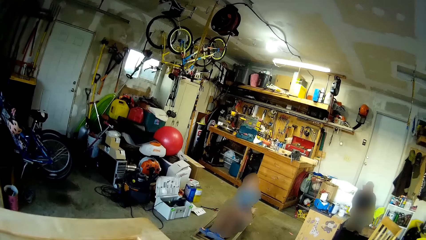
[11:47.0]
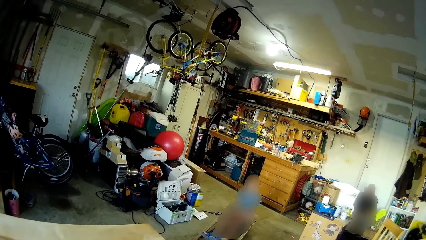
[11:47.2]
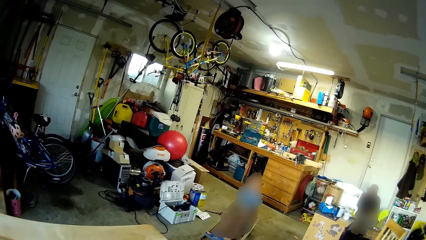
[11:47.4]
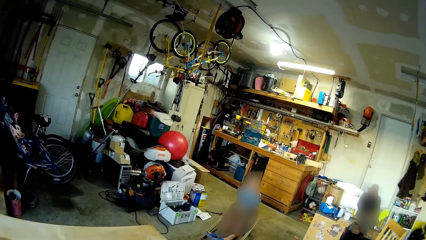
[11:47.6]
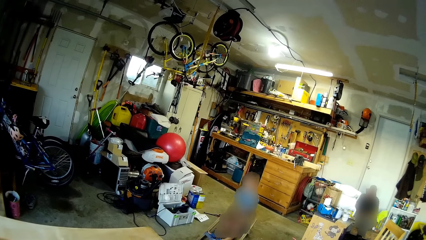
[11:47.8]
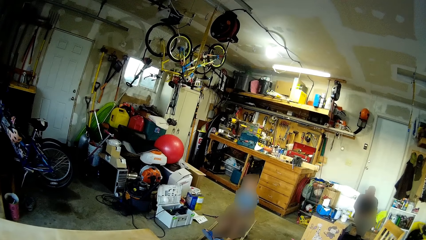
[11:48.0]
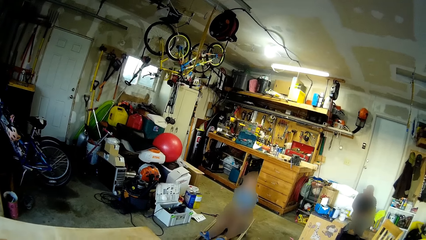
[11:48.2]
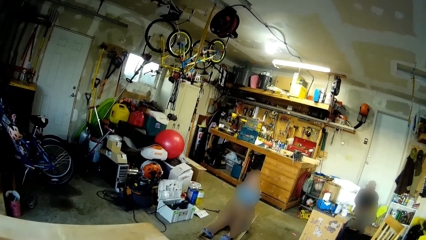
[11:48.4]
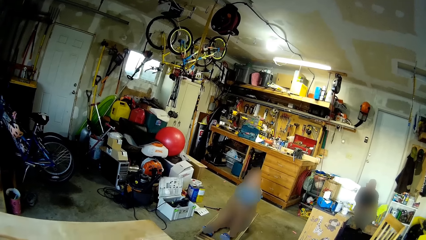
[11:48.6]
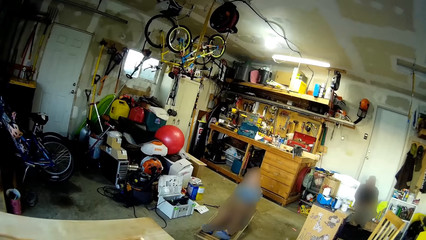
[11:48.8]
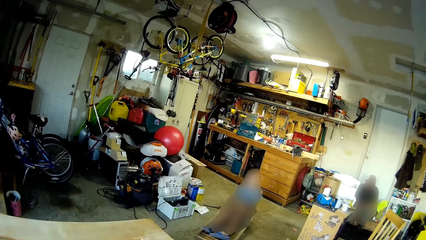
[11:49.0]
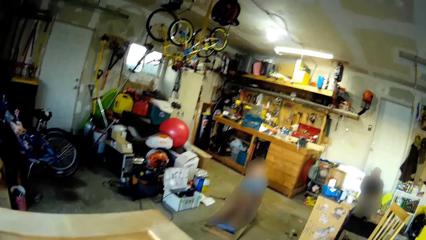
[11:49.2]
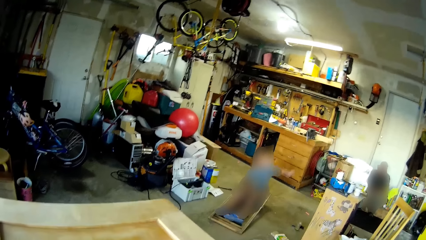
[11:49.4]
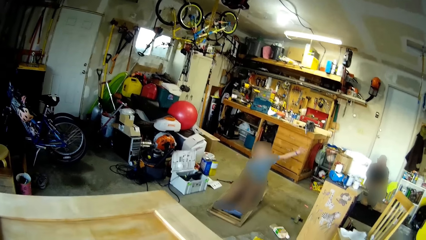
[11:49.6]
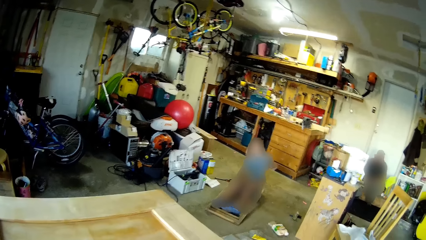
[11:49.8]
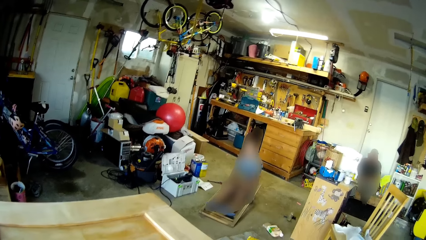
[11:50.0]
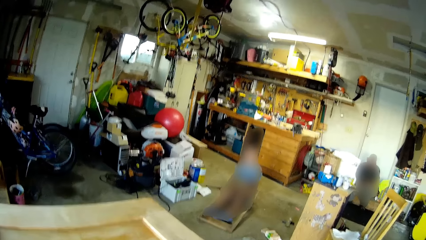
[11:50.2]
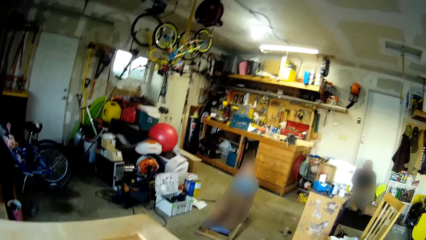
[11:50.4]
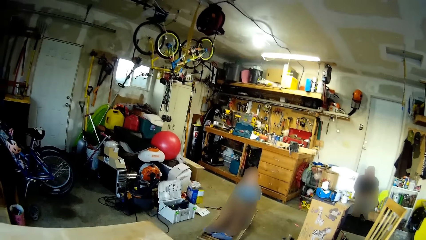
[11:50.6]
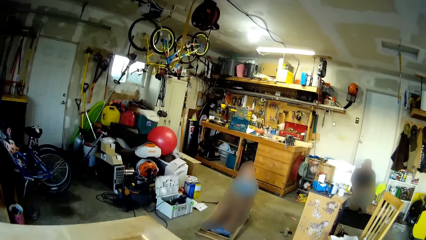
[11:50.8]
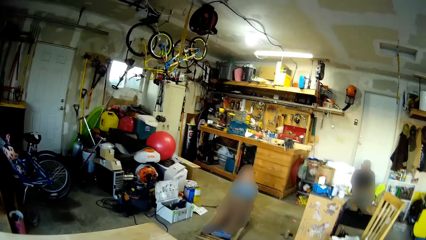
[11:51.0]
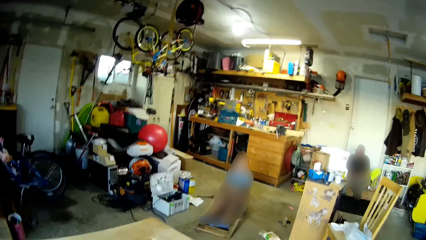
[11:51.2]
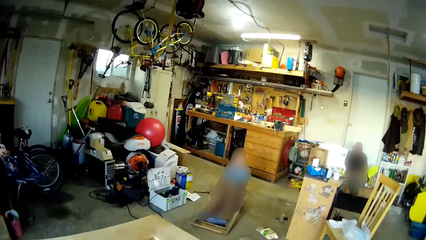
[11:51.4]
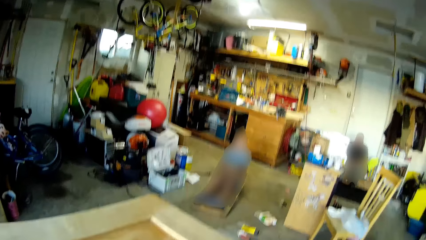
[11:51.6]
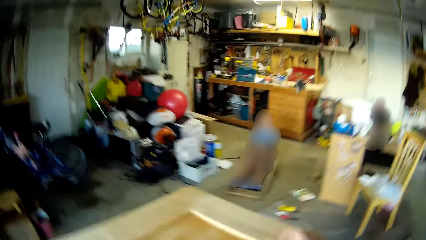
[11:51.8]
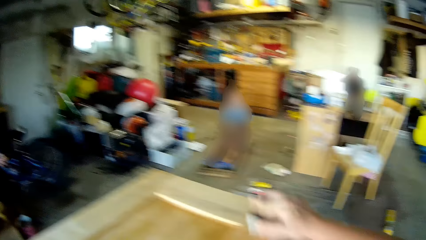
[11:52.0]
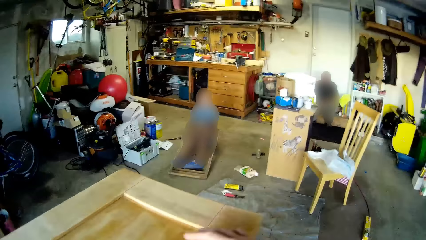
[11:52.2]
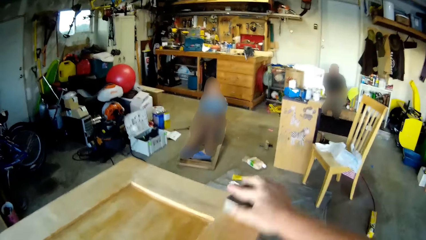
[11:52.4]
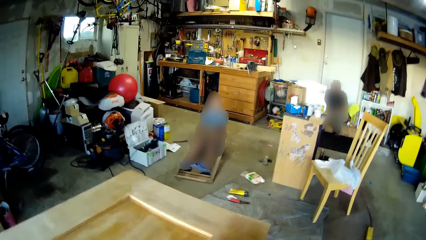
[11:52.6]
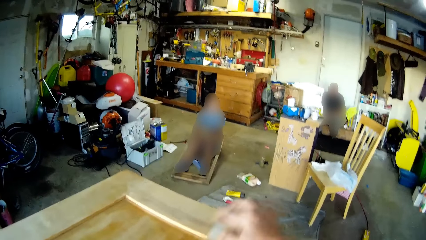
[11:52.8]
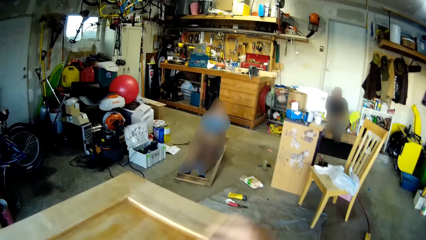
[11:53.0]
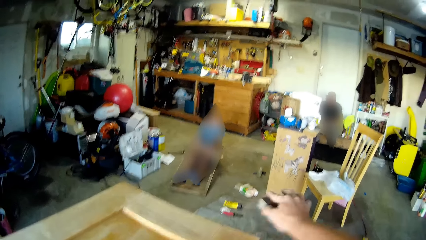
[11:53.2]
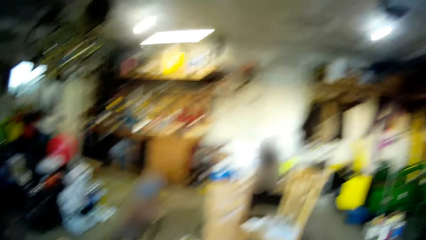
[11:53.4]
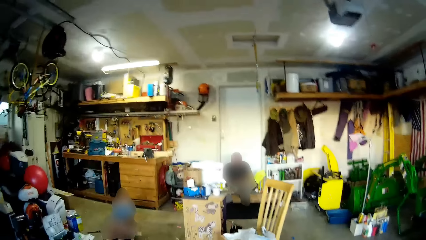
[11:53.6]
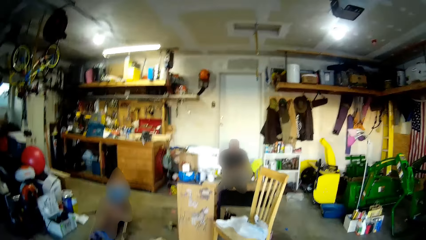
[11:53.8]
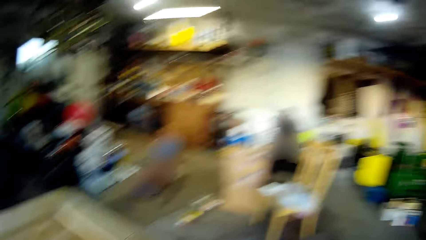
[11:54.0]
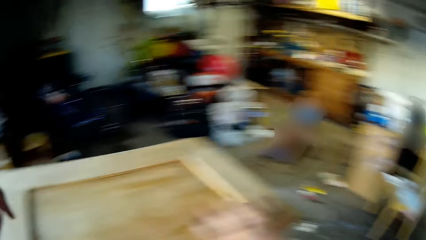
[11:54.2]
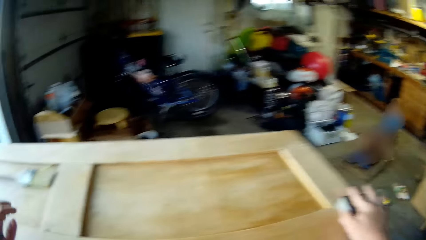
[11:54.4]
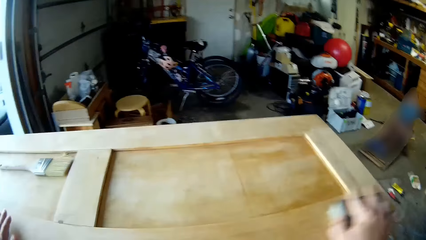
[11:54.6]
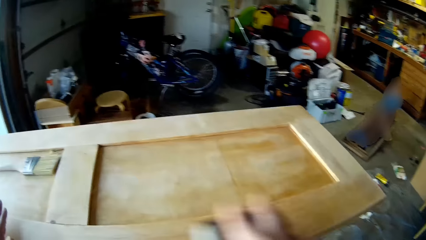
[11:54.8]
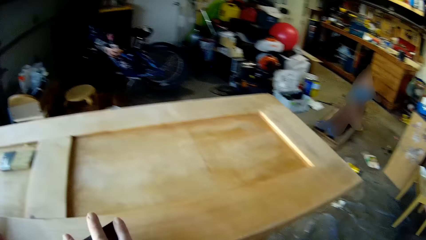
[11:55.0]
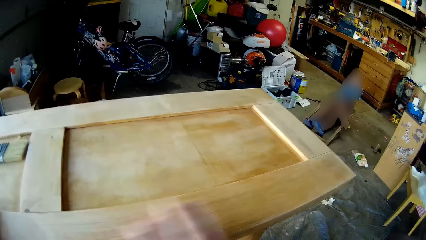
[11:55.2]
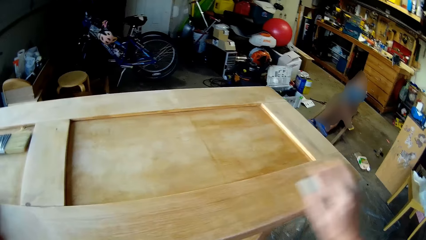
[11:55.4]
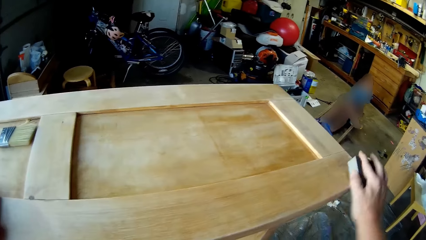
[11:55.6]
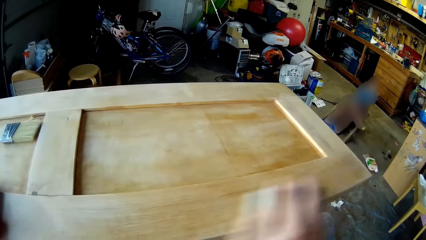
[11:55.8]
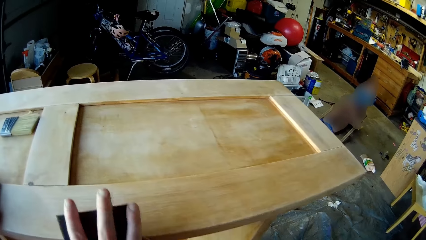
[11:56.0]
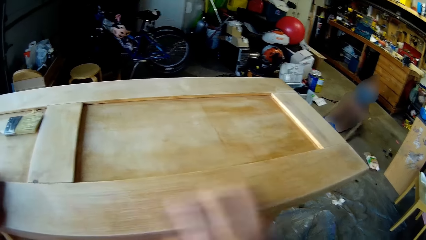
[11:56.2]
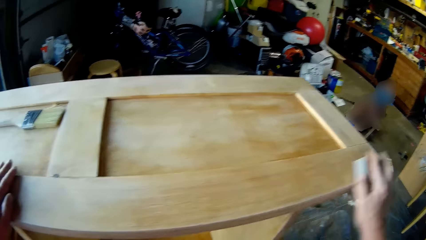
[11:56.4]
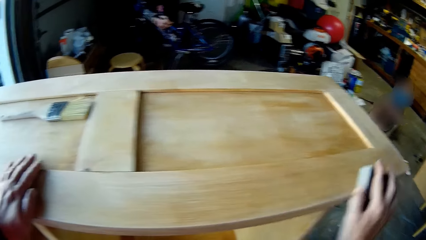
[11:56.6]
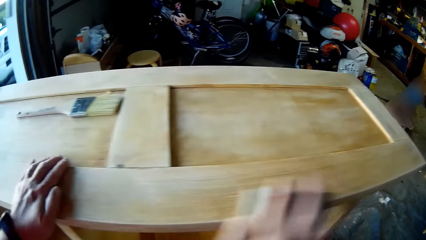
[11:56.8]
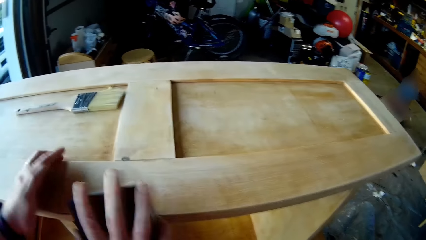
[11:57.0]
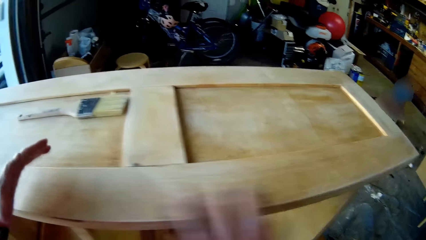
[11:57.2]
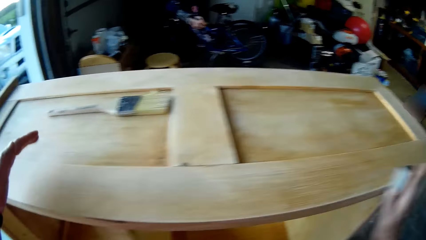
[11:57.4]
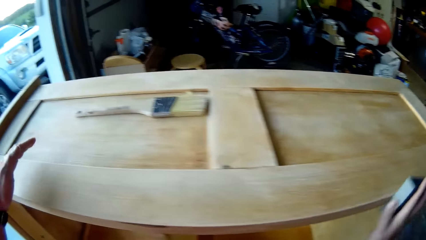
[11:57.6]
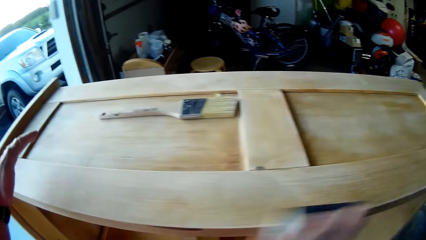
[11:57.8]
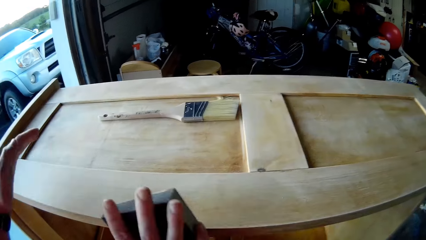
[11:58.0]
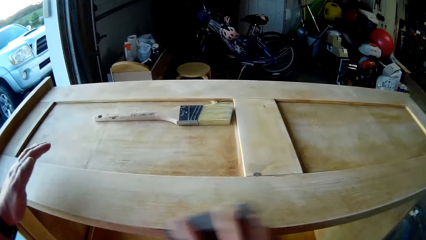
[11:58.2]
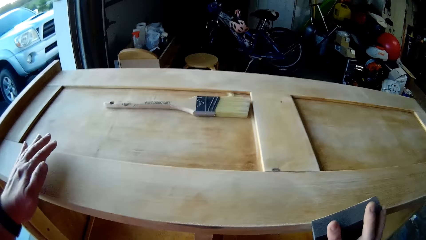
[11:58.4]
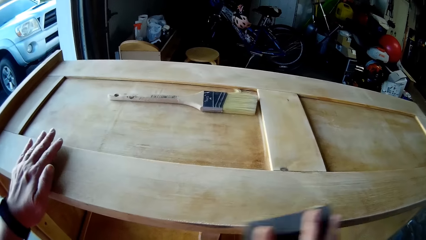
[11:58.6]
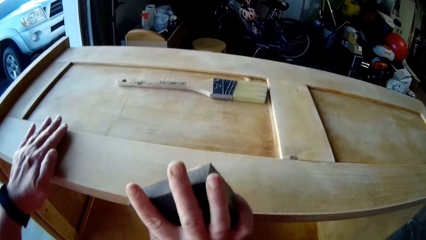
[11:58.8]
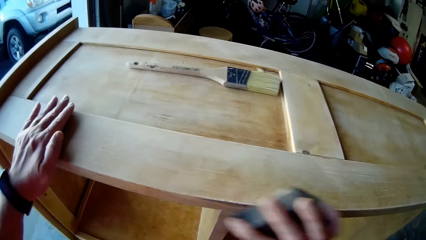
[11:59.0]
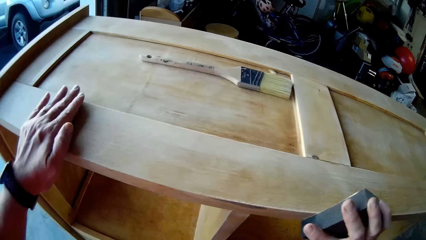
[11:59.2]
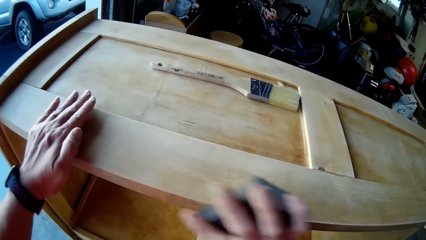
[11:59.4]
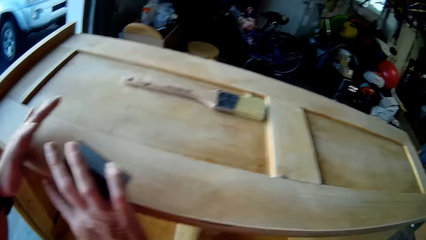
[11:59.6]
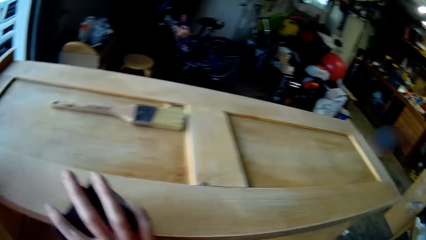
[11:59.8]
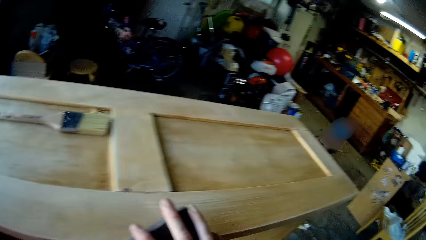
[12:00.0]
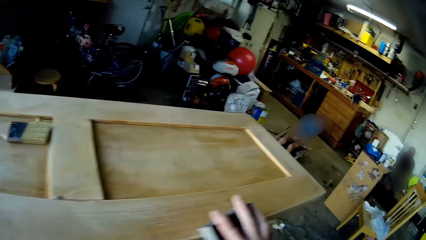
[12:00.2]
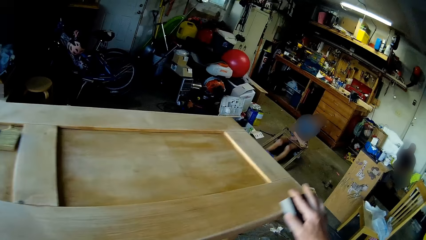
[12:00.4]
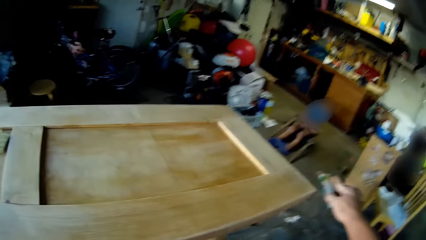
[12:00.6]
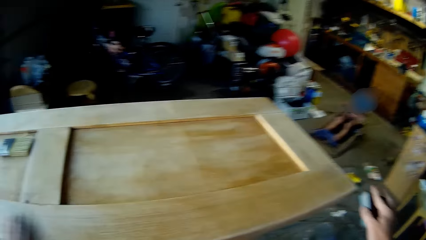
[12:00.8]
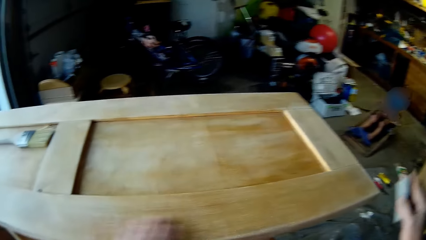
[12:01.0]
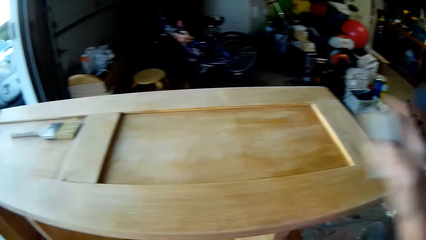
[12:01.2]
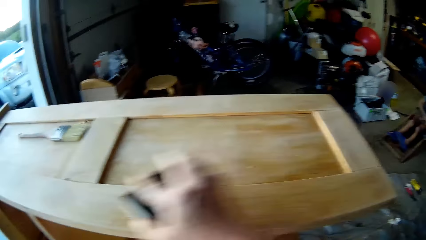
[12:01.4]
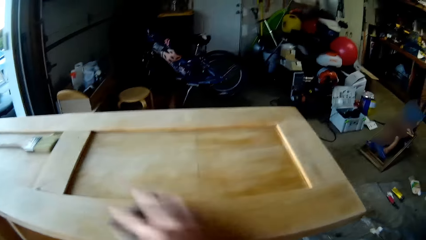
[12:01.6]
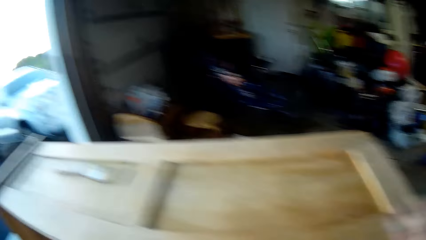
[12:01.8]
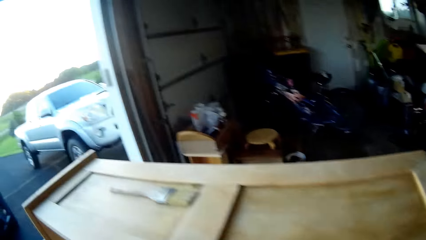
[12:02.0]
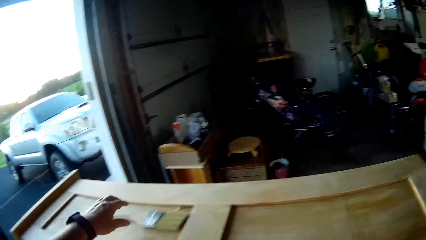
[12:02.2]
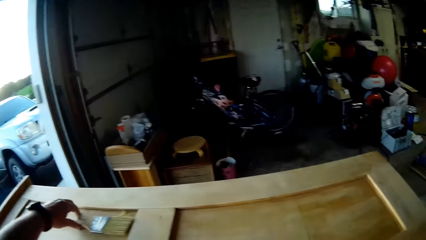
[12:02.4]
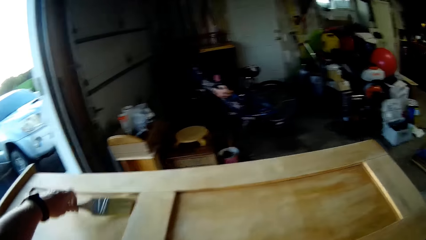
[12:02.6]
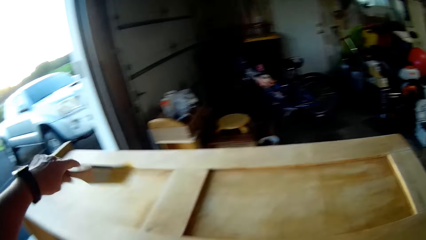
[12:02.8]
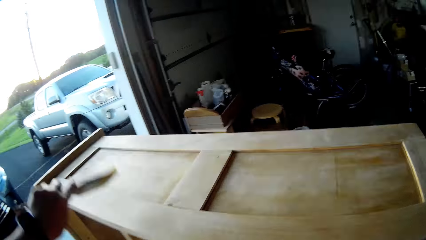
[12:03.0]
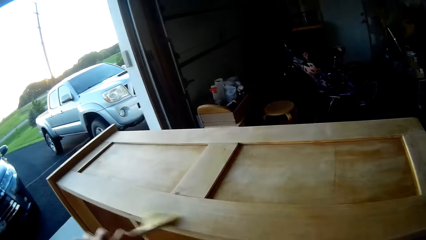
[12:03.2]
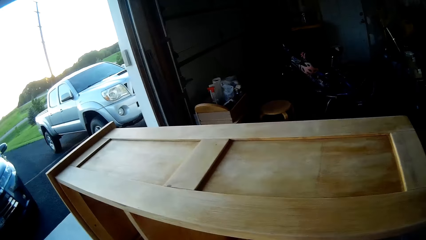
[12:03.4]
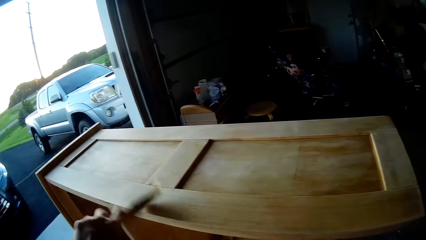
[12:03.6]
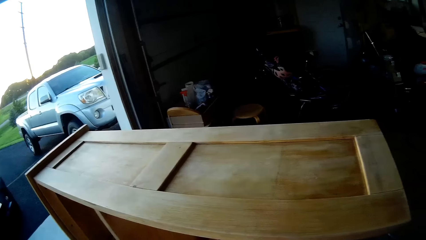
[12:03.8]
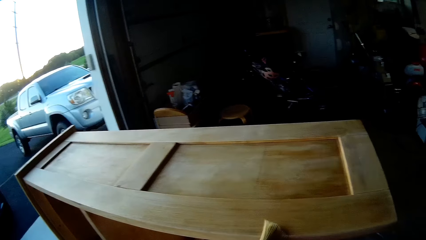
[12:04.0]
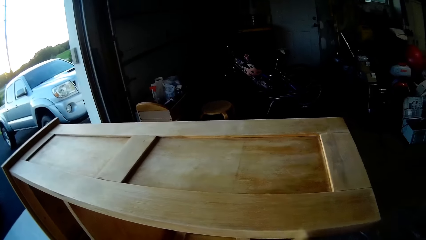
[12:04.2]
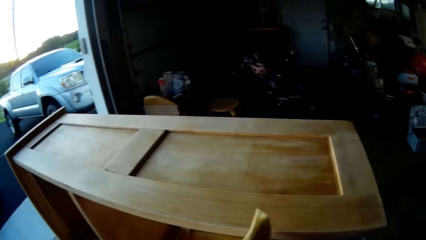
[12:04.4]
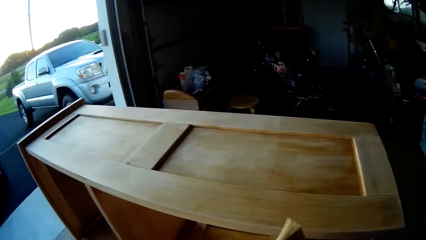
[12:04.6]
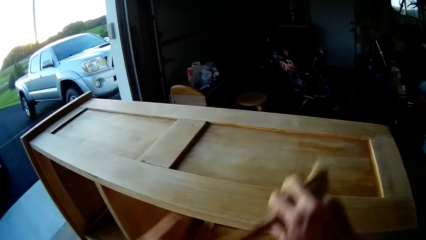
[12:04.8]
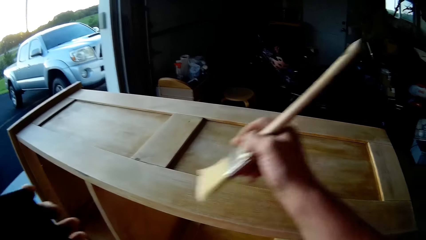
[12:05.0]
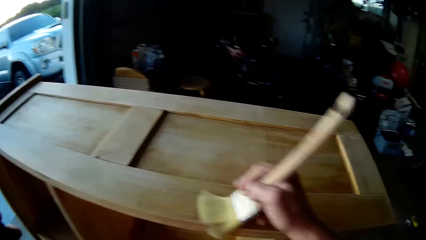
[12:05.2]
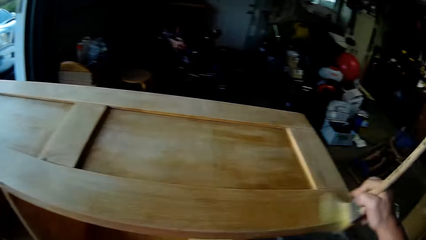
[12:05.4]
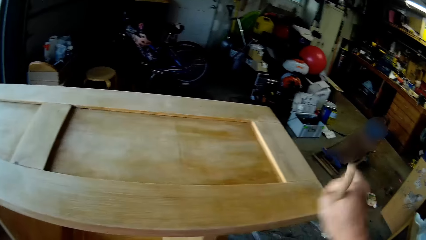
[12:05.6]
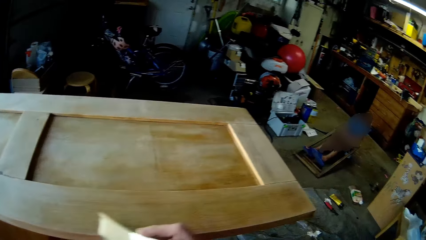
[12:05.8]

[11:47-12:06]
The camera wearer smoothens a wood with his hand. He picks up a brush. He brushes the wood with the brush.
